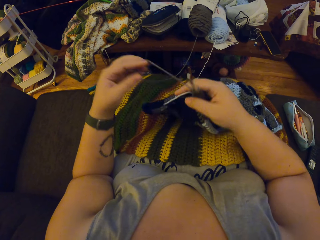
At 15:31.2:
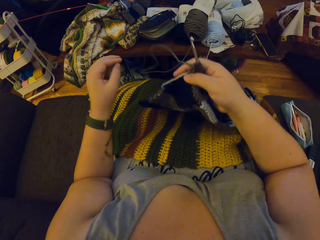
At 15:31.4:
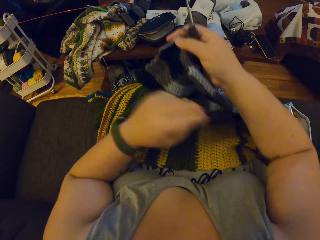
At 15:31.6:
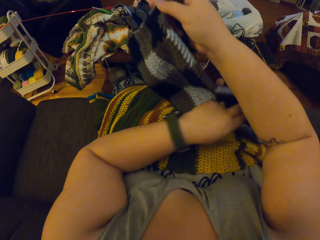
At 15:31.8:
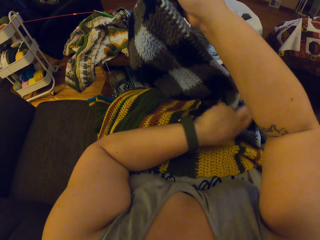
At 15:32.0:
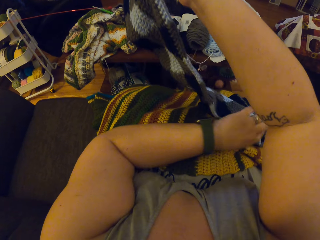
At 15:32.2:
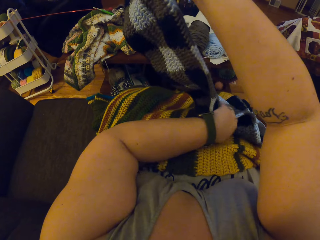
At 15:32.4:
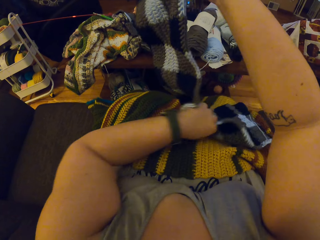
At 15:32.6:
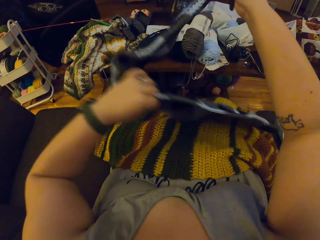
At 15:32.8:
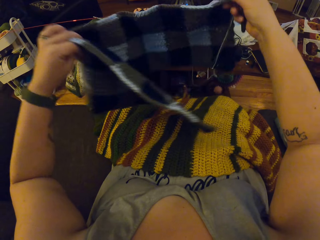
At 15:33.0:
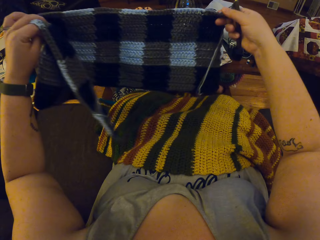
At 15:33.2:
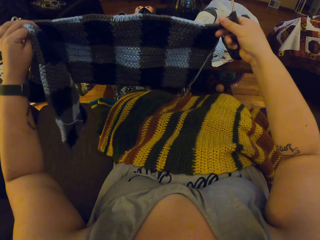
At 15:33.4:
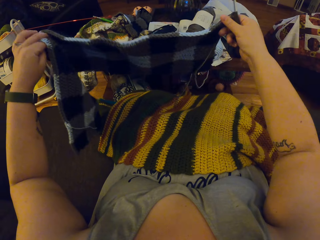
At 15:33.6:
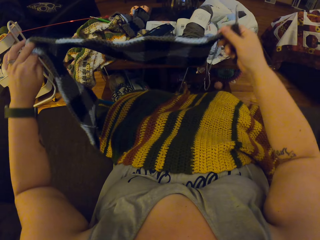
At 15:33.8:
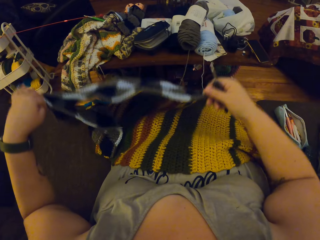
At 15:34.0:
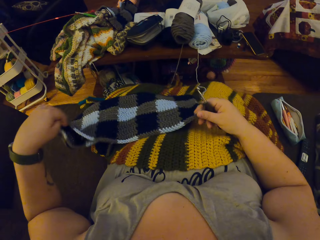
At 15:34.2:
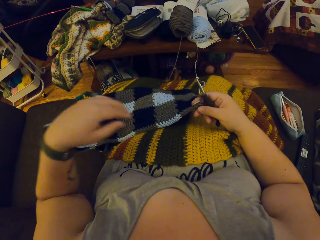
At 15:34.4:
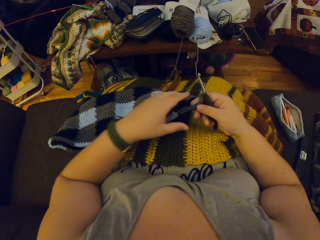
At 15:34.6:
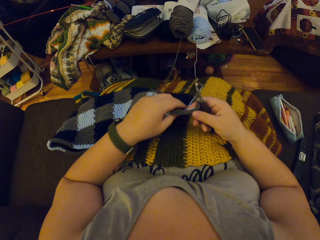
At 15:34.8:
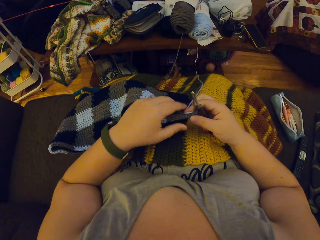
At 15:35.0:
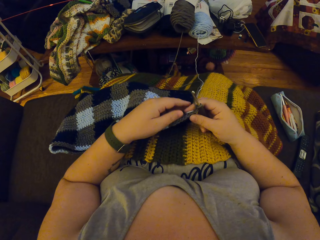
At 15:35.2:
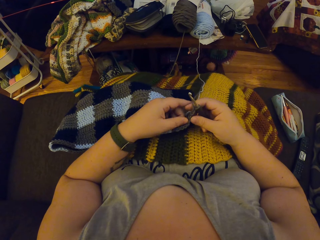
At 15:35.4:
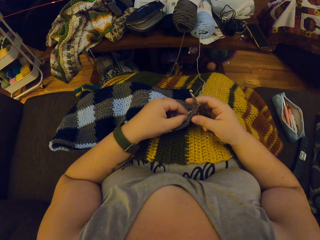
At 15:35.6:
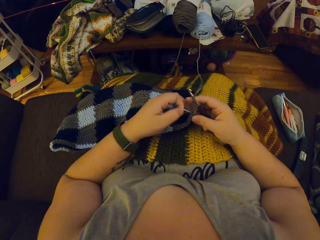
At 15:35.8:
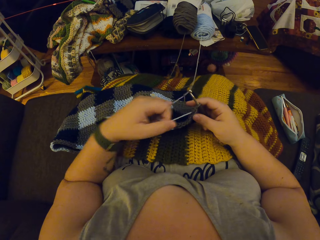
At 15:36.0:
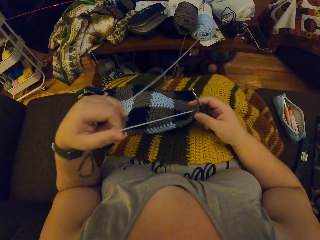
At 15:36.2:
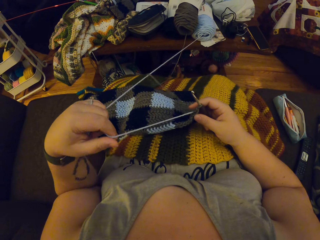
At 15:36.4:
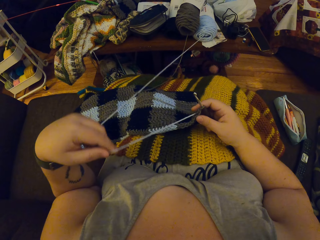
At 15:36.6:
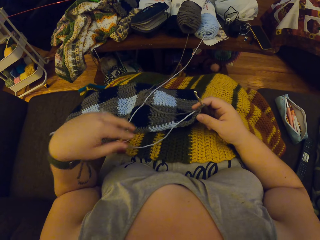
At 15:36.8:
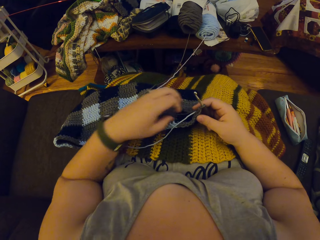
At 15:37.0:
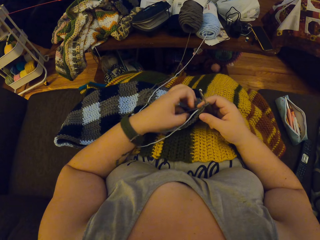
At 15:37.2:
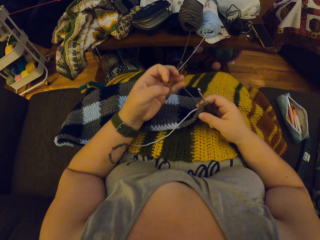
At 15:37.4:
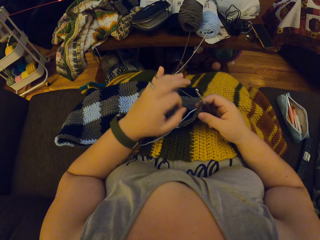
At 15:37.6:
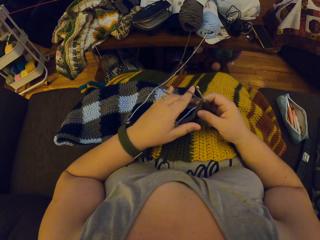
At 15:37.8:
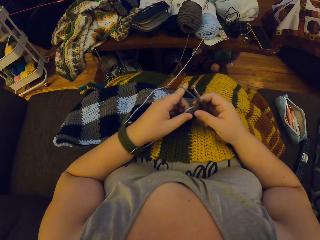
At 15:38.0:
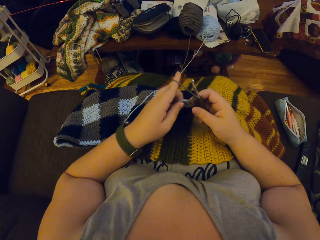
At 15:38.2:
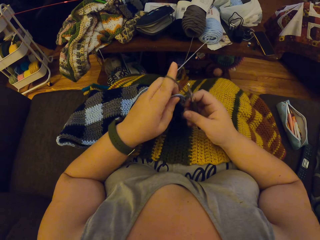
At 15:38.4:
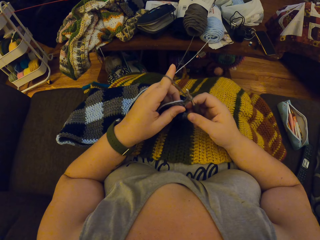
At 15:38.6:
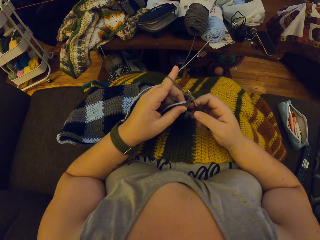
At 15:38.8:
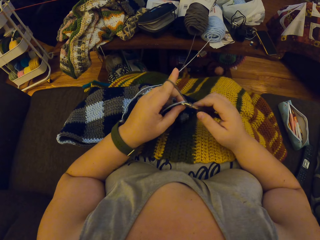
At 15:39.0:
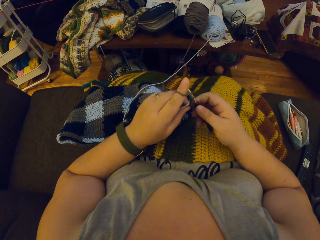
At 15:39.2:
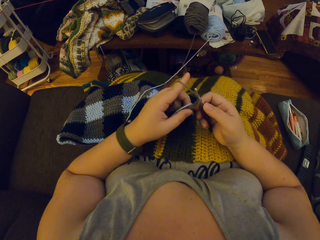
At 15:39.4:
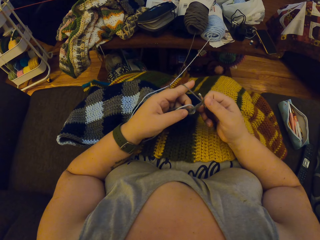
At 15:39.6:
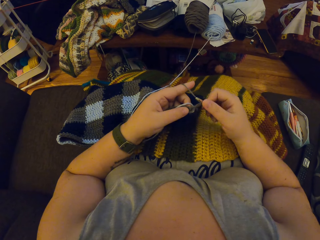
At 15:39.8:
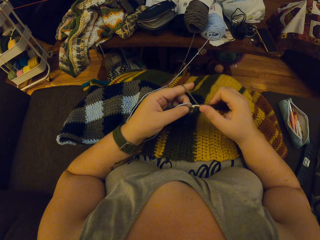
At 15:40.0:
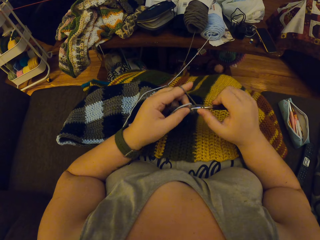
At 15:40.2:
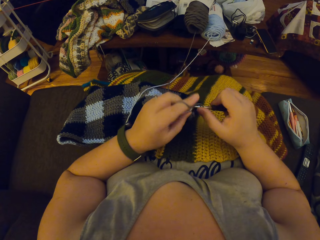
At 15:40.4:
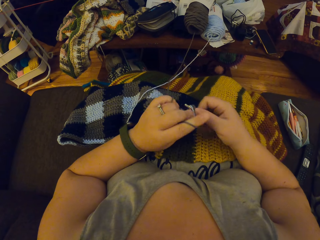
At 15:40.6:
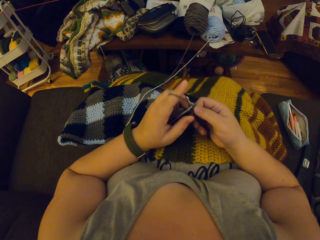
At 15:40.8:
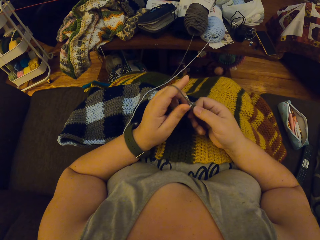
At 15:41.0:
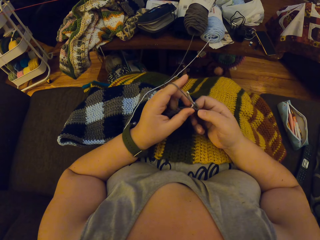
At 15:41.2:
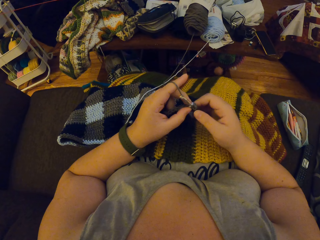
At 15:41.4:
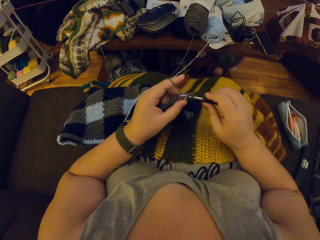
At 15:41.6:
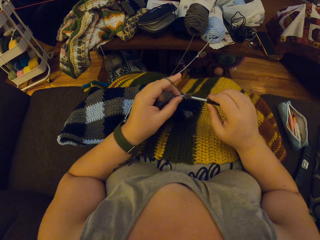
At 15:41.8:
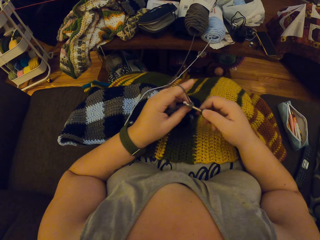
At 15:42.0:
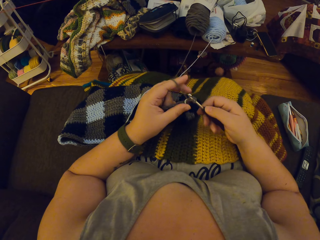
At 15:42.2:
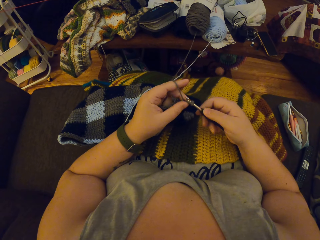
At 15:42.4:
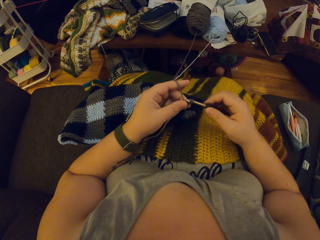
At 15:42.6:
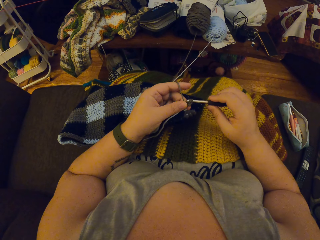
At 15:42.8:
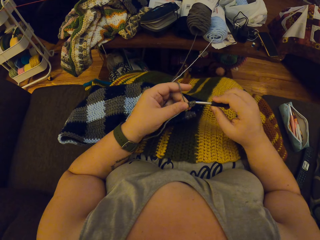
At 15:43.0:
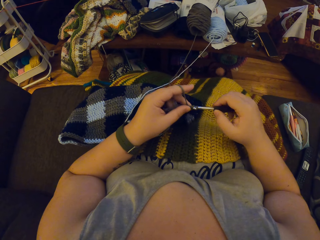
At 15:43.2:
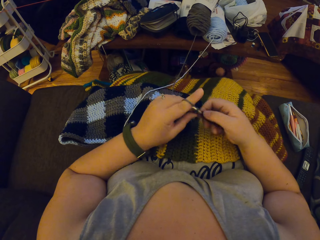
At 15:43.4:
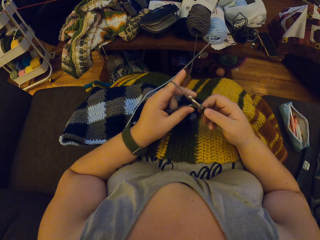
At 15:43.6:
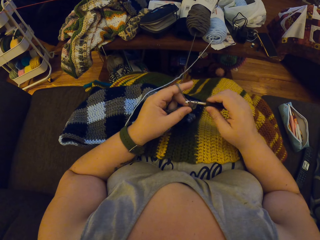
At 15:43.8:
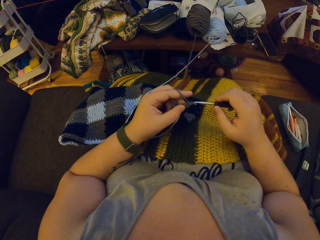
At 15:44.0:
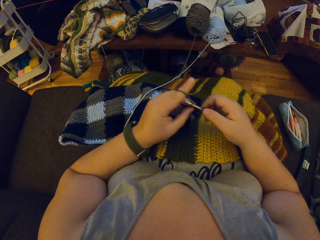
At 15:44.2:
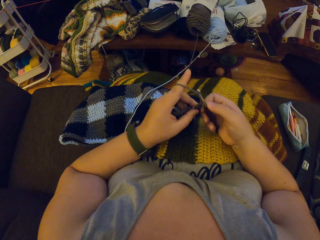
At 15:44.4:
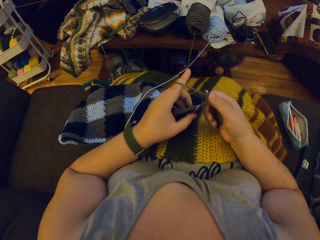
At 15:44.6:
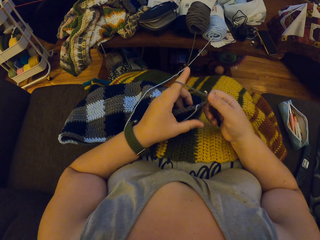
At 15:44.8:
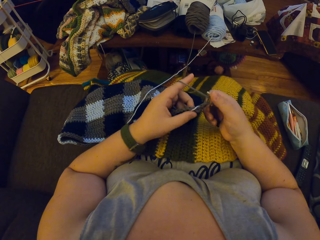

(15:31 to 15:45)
The camera wearer turns the cloth. She adjusts the yarn strand with her left hand. She rolls the yarn on the finger. She crochets the yarn with her hands.

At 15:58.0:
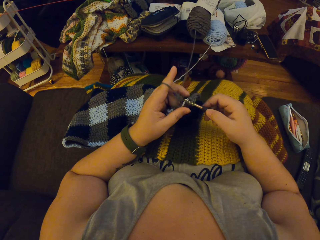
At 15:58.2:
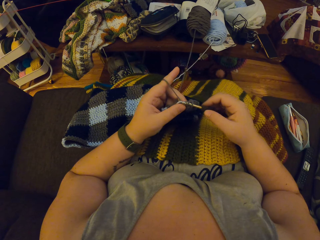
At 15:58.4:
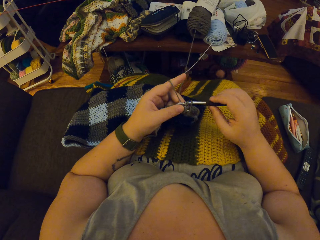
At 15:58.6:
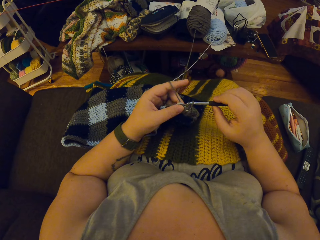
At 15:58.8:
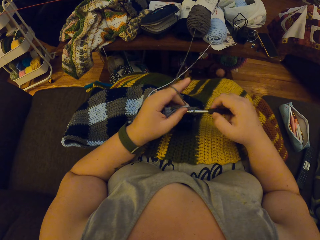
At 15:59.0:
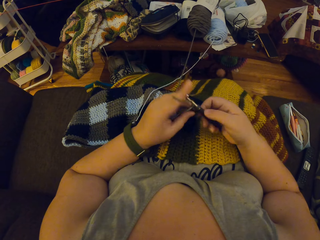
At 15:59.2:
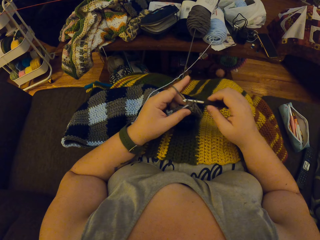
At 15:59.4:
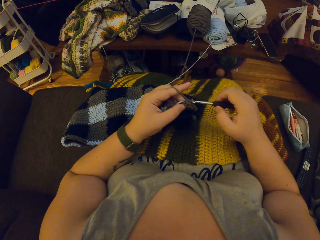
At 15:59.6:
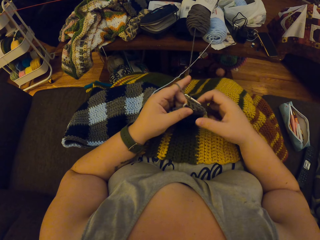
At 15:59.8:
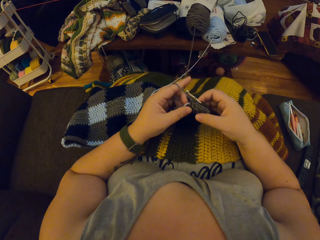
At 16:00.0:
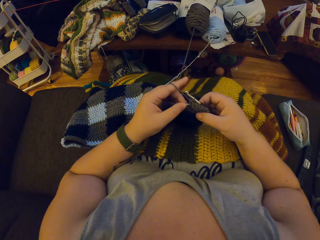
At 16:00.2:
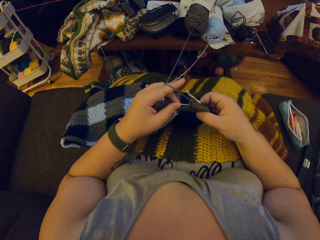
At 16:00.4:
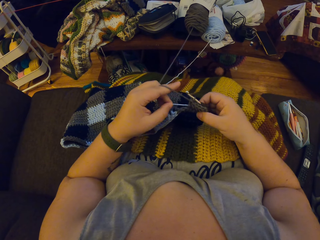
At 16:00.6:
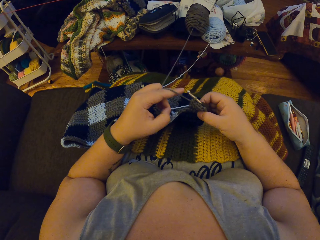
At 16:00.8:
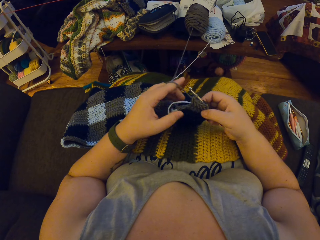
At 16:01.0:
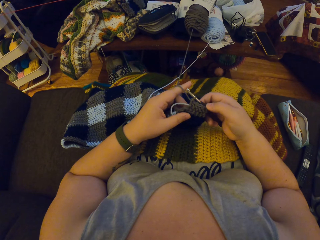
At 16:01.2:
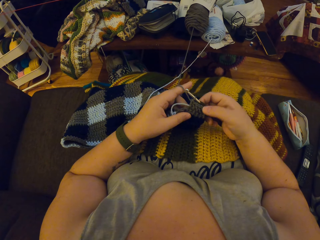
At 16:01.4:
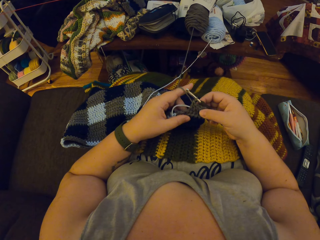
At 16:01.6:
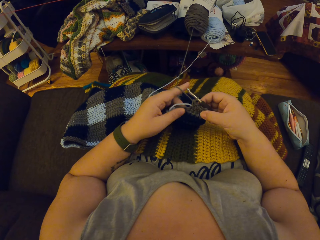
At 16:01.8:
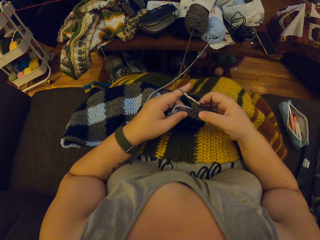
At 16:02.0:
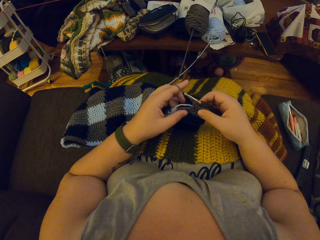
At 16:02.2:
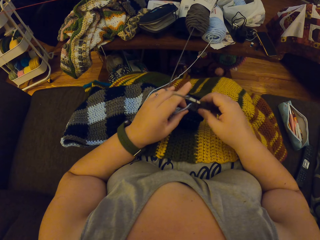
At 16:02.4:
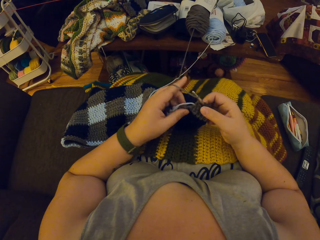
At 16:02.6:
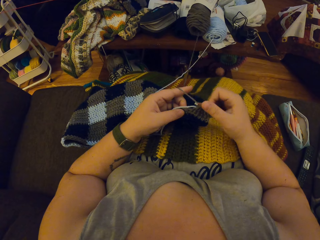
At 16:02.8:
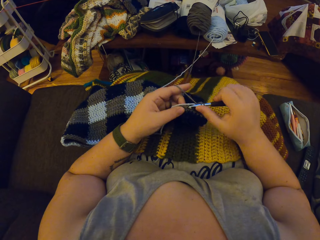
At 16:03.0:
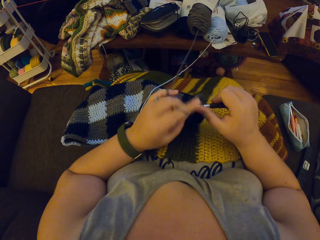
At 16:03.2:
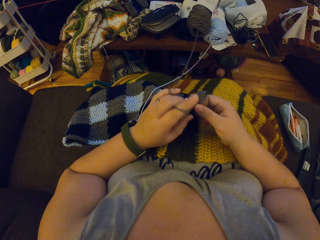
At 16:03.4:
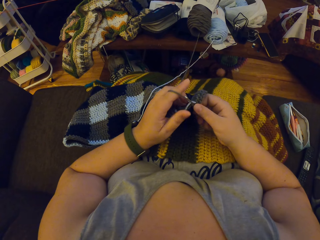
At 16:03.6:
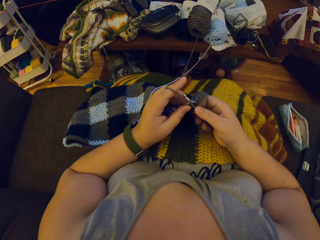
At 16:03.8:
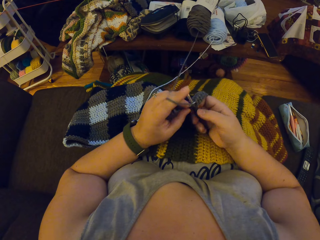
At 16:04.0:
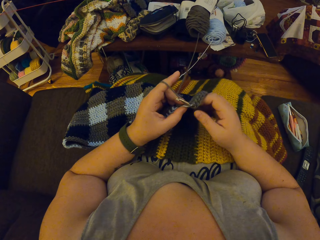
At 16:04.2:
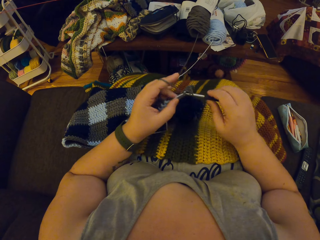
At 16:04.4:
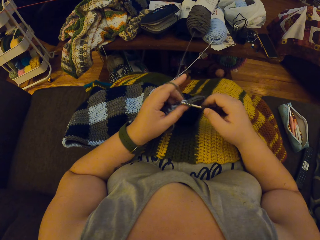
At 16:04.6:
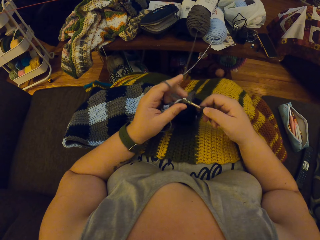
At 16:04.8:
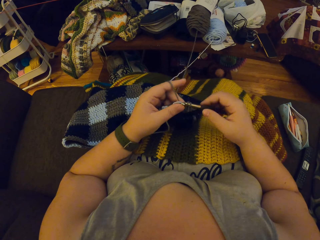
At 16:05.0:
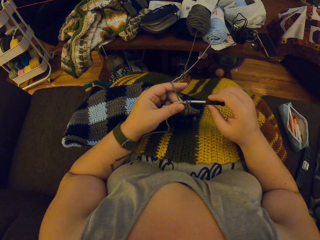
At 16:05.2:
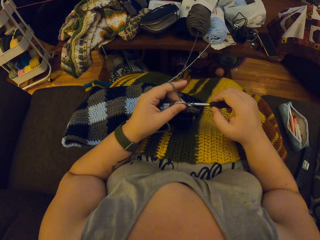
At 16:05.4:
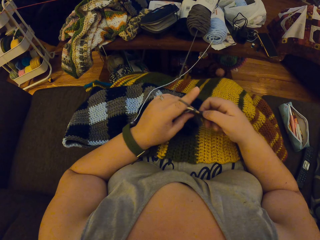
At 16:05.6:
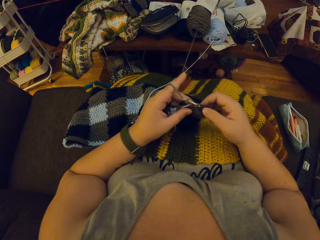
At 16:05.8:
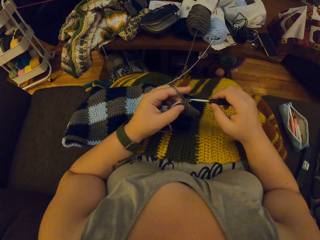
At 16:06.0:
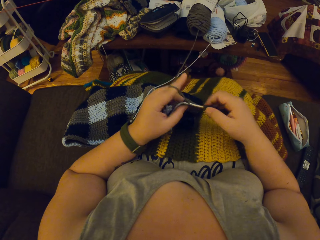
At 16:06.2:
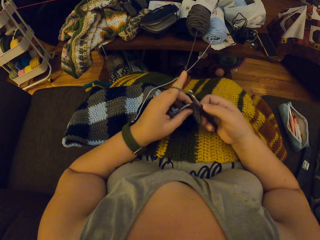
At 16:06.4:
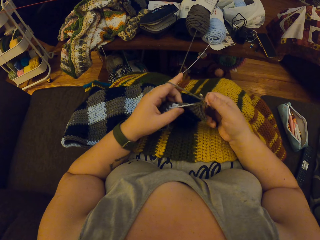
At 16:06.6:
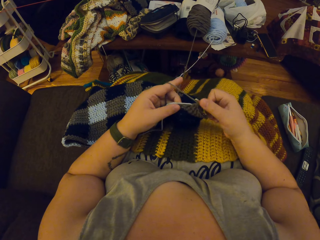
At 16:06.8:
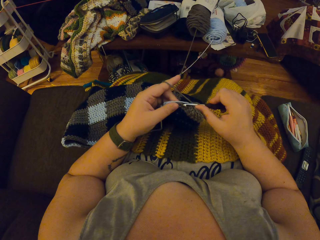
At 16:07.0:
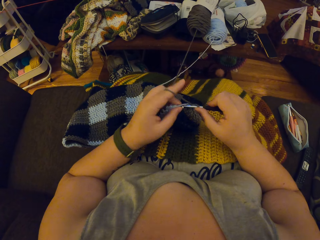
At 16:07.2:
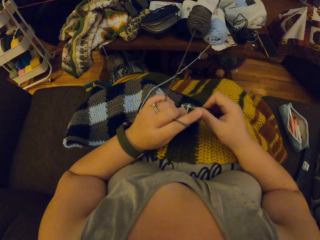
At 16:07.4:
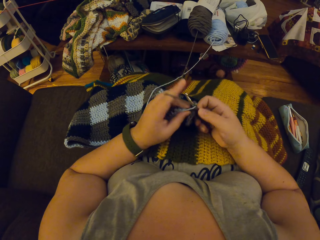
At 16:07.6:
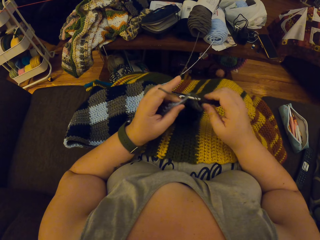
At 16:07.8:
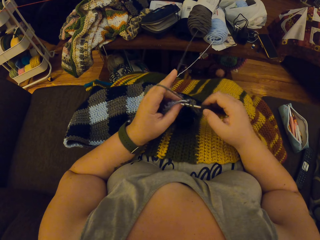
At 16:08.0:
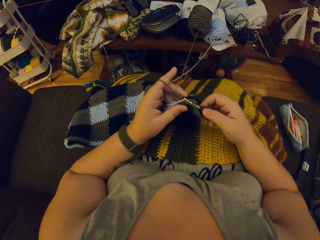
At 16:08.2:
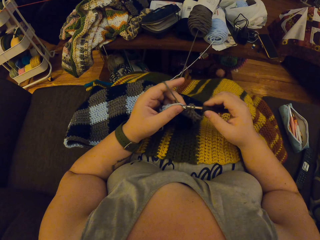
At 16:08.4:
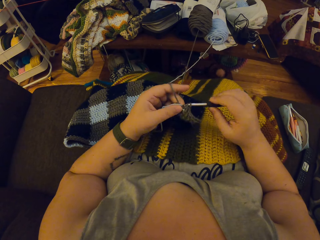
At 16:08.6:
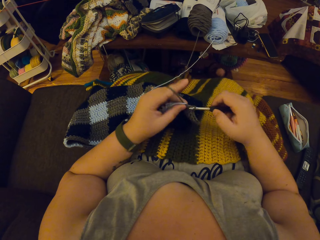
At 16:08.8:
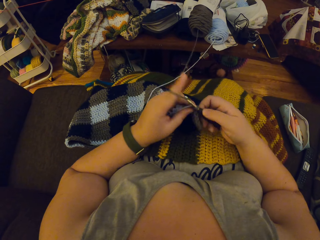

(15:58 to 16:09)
The camera wearer pulls the yarn. She adjusts the yarn strand with her left hand. She crochets the yarn with her hands.
